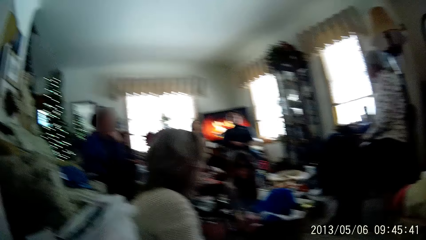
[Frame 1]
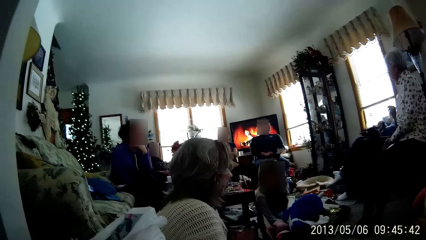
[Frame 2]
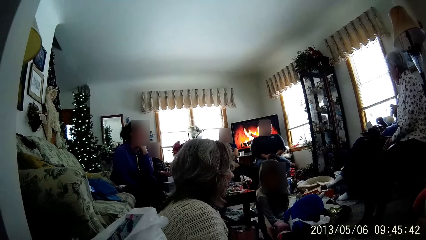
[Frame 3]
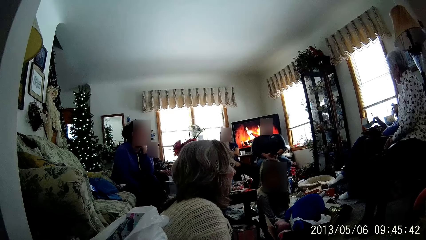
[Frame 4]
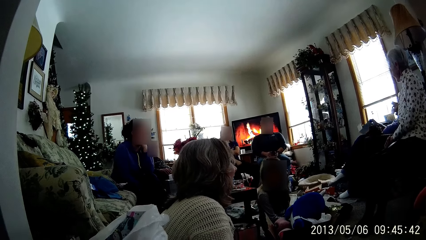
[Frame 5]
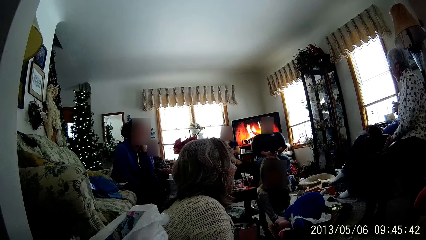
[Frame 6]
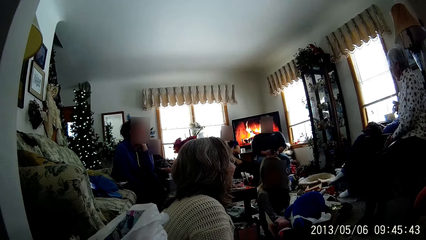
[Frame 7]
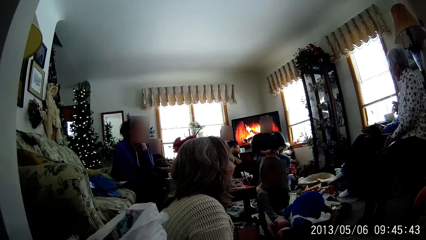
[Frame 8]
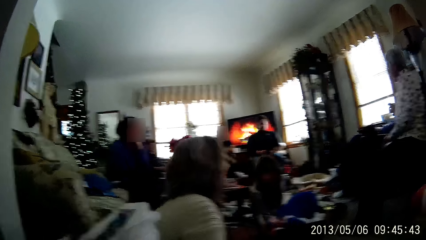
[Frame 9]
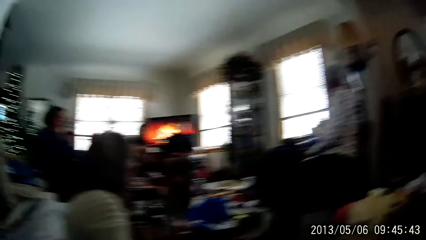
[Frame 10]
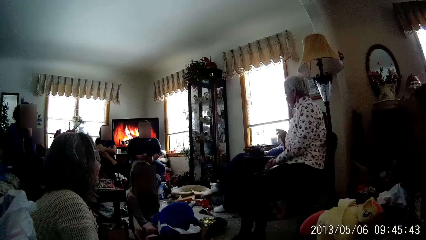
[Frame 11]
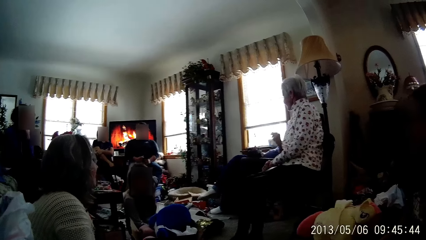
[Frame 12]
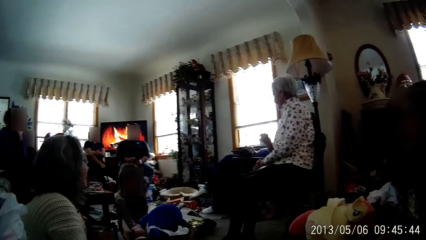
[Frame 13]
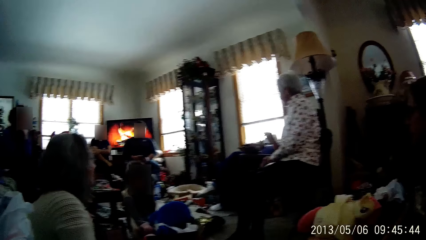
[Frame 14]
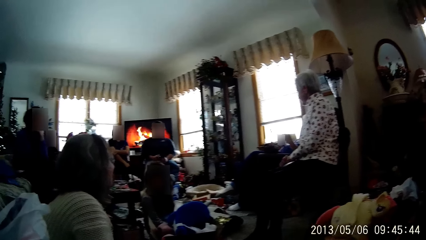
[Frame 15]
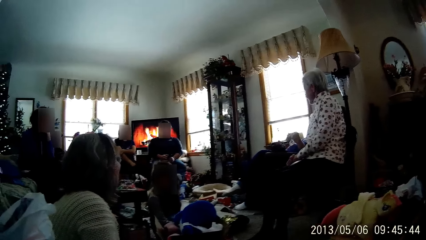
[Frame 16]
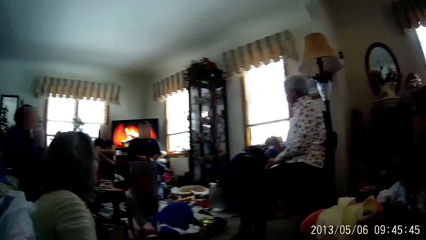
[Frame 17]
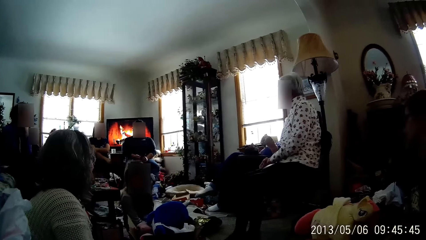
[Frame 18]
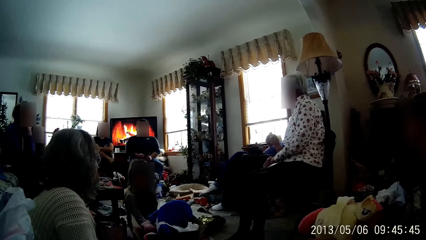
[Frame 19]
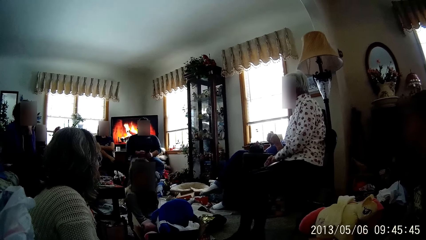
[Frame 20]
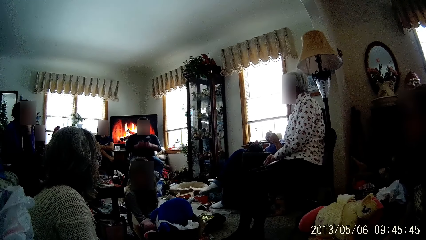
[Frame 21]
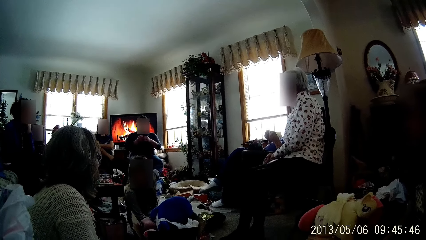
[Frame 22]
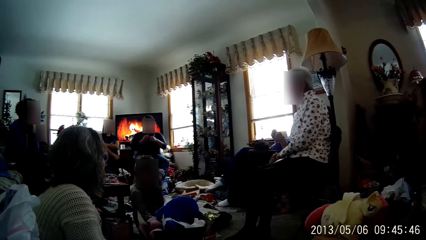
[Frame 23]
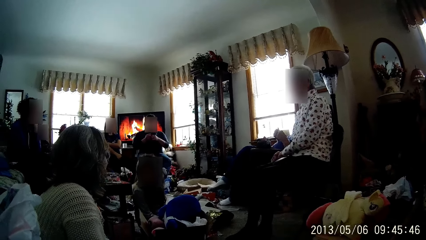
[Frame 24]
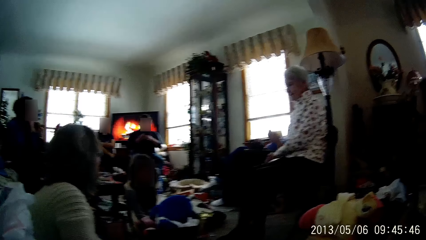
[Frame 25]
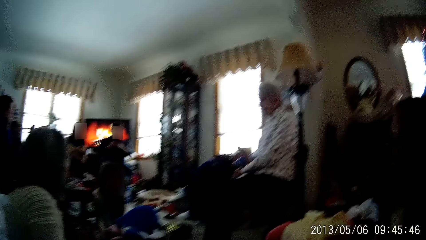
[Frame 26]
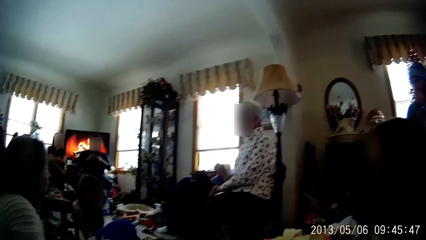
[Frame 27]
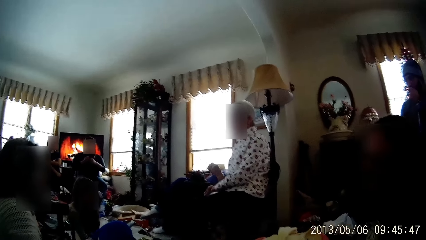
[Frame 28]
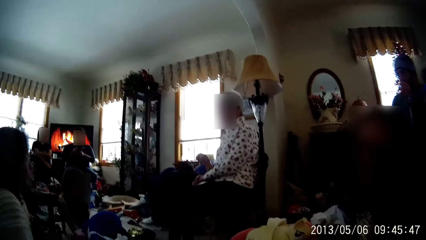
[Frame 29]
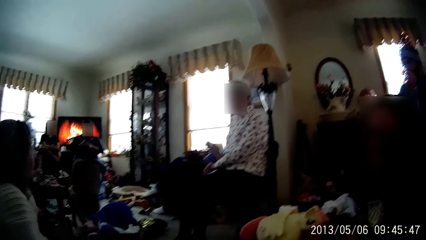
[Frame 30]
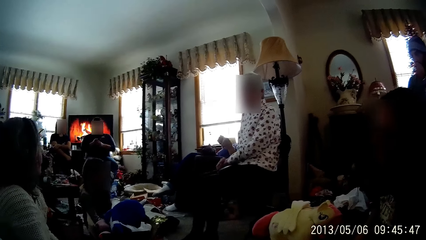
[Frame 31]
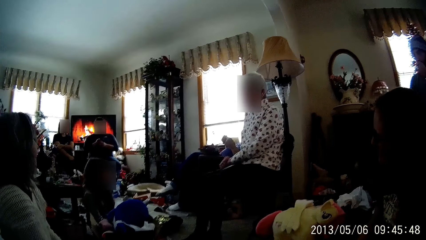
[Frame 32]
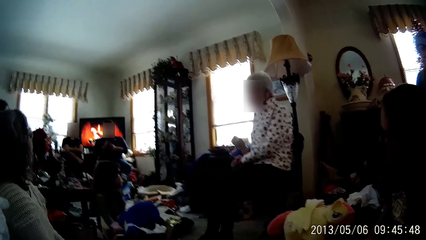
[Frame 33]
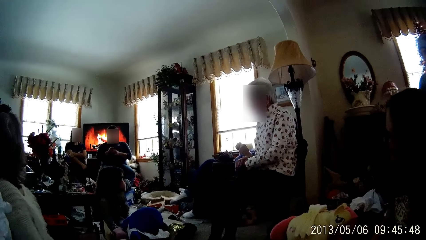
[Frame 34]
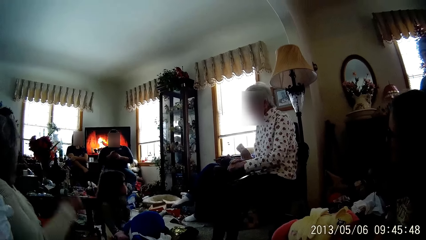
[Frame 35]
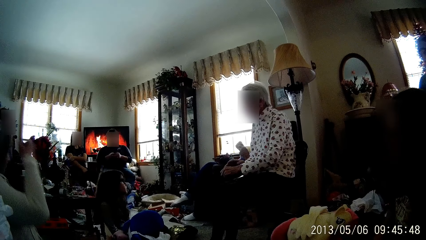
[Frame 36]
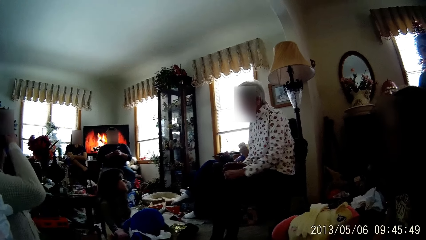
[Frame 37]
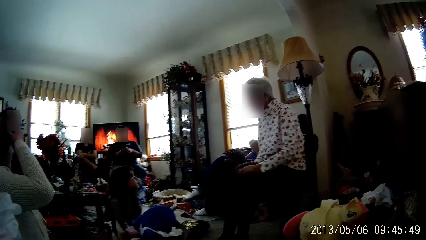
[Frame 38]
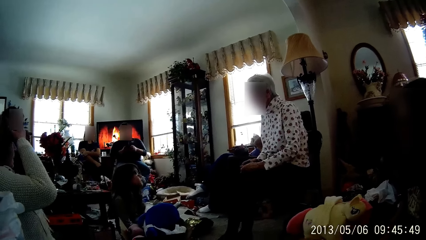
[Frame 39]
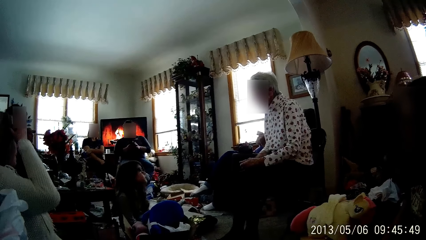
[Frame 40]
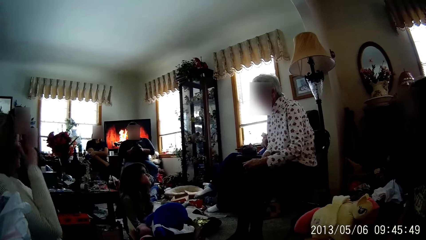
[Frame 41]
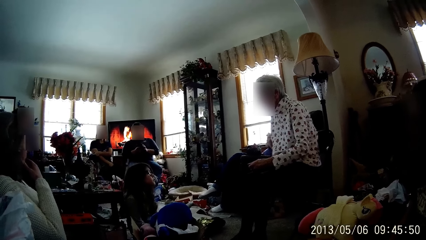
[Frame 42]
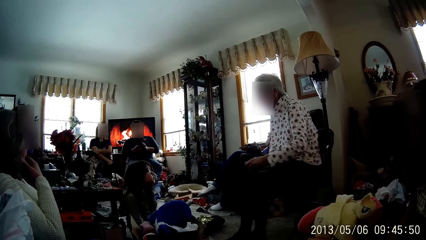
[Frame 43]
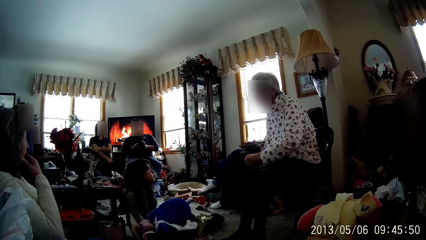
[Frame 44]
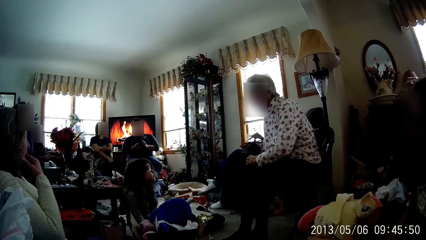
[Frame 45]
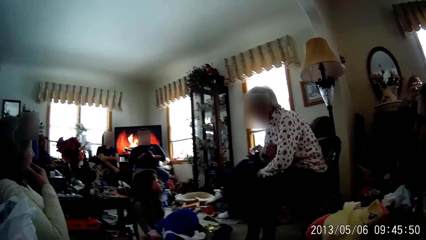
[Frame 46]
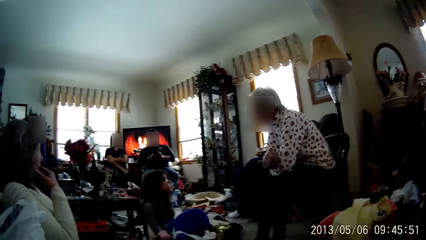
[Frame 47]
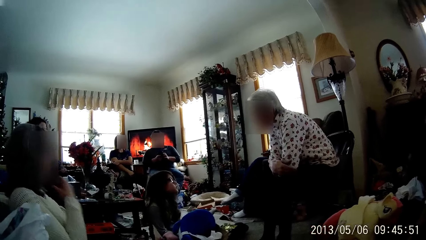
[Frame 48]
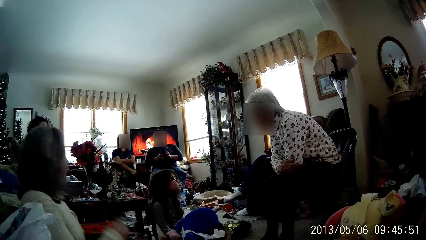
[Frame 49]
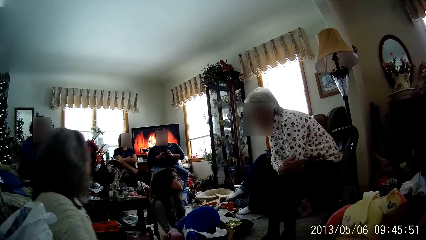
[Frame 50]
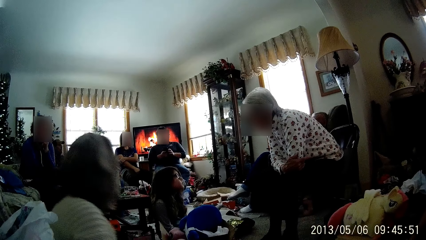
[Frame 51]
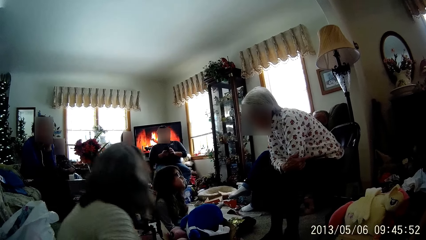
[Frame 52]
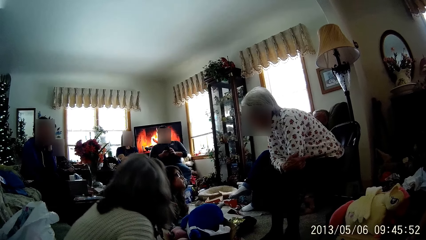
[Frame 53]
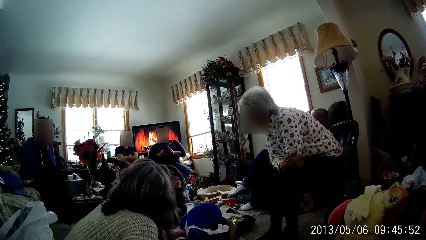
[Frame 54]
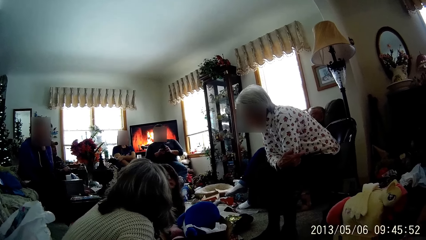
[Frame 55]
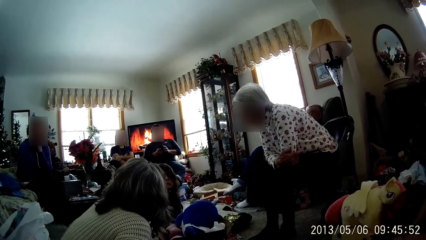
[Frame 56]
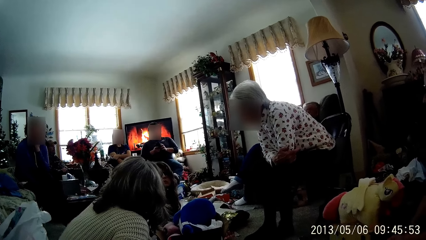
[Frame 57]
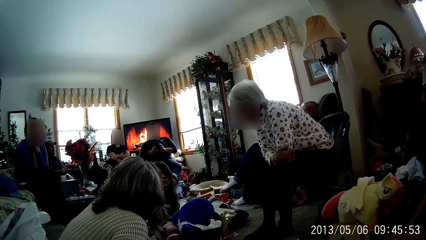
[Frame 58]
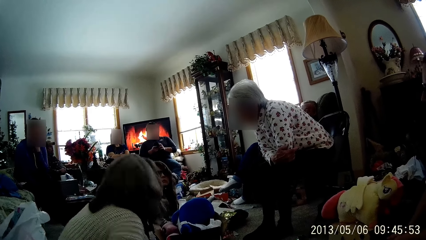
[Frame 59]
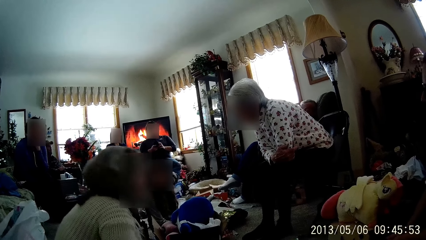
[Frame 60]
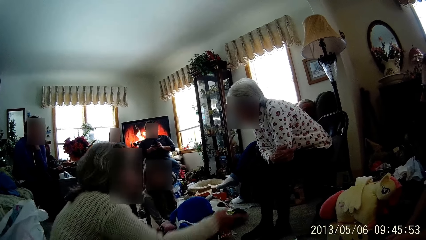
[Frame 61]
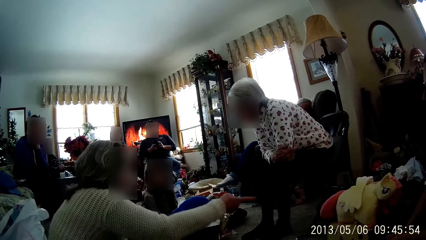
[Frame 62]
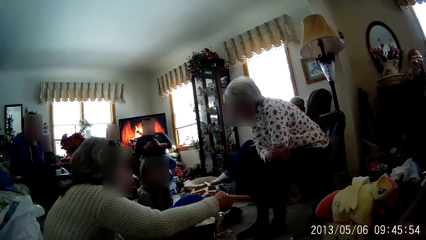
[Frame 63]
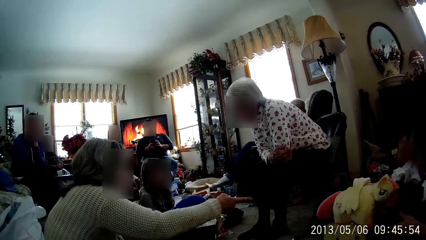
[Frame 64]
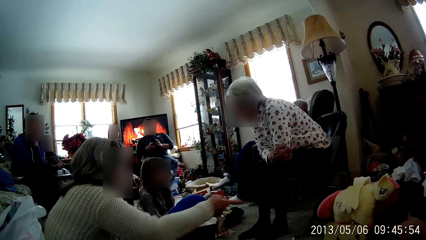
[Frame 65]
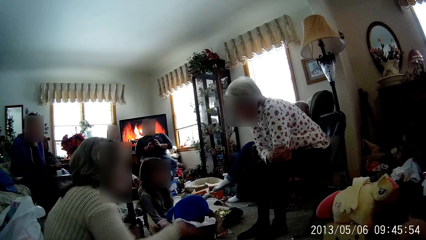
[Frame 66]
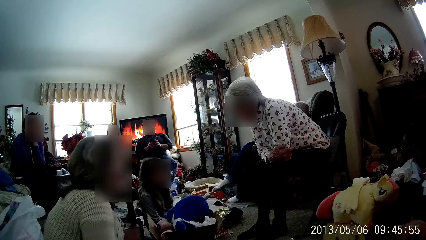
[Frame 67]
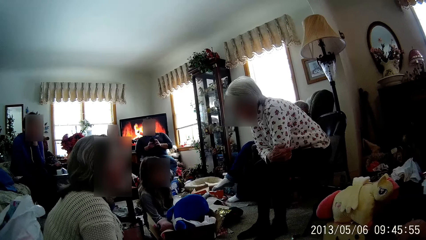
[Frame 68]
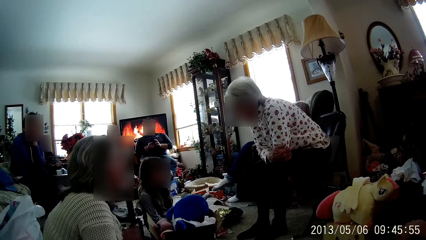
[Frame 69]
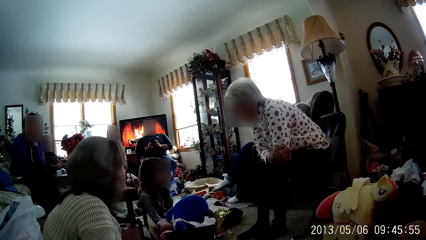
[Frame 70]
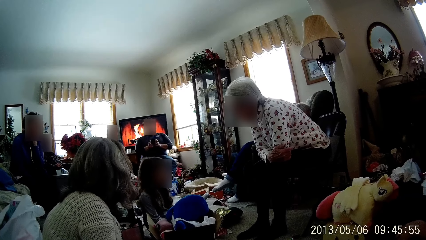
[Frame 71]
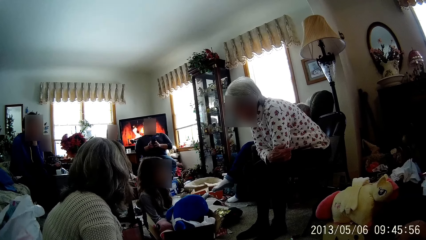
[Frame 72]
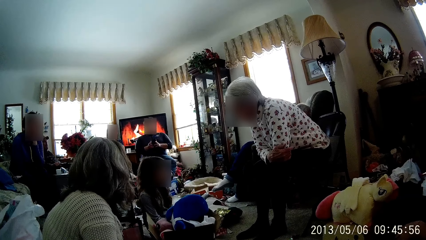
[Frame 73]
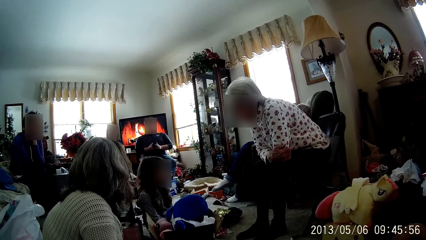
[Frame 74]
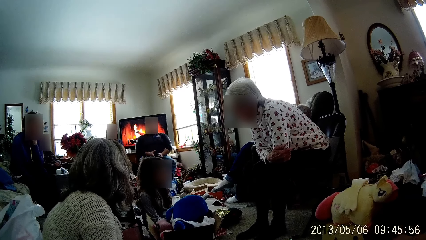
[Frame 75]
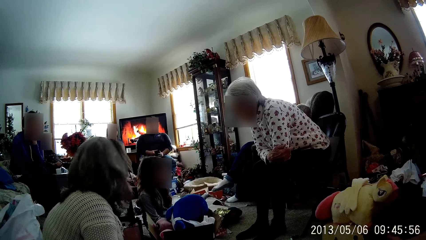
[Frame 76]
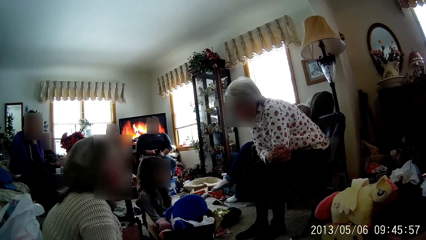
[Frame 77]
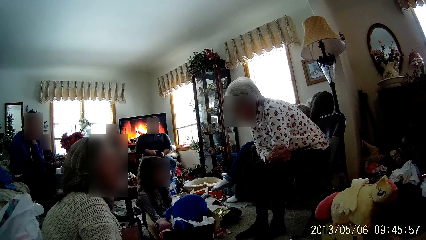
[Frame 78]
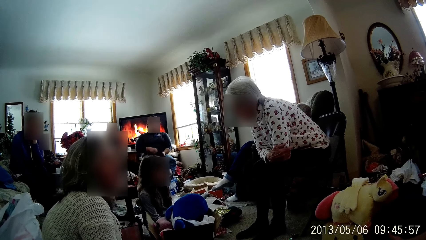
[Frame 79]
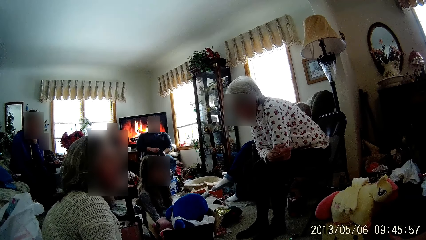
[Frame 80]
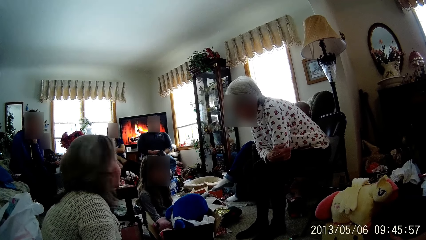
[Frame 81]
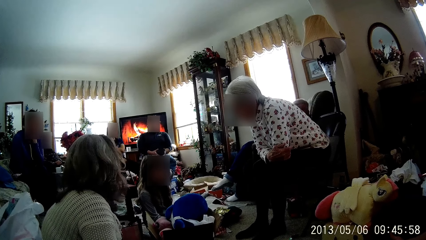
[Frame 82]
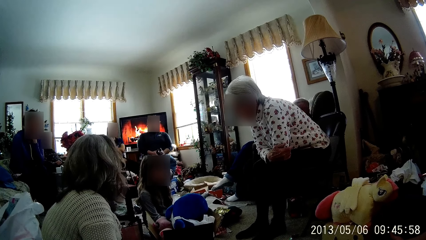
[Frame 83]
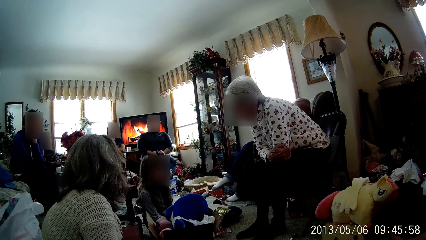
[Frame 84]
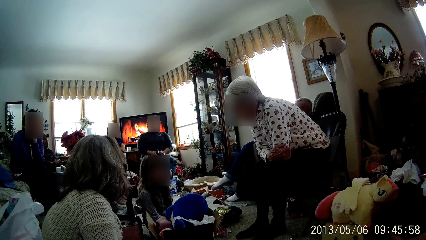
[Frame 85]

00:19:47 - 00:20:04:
A person places a box on the ground. Another person touches her face. A third person folds his hands. The second person leans forwards. The second person points at something.
